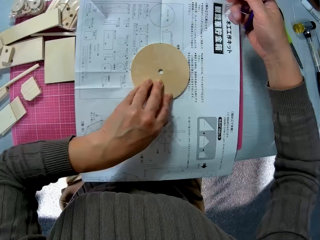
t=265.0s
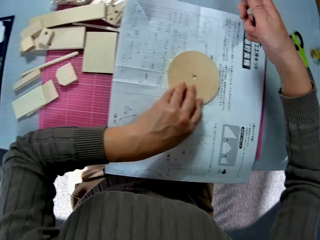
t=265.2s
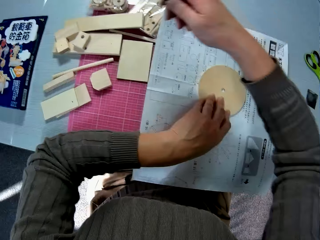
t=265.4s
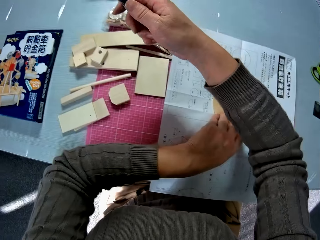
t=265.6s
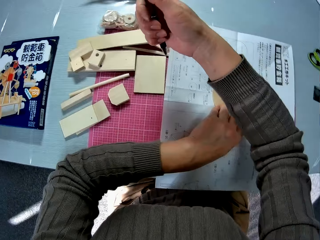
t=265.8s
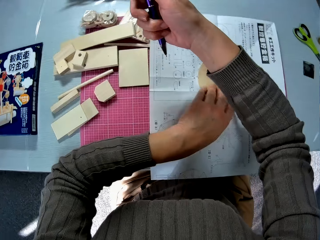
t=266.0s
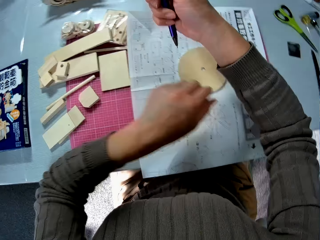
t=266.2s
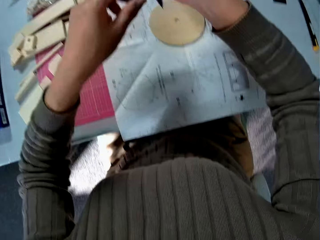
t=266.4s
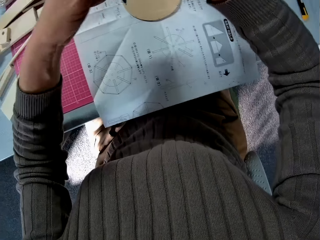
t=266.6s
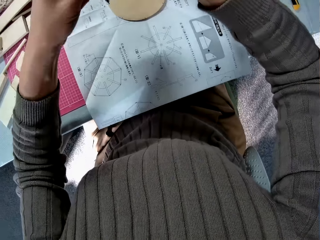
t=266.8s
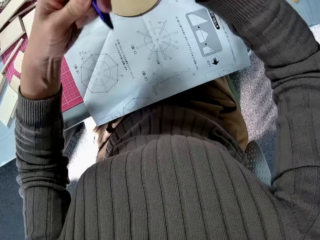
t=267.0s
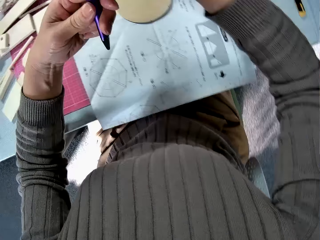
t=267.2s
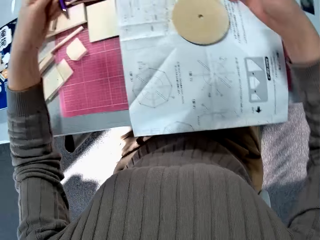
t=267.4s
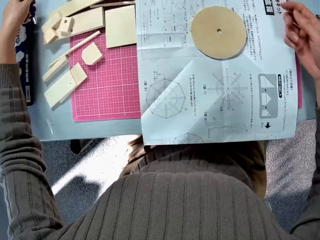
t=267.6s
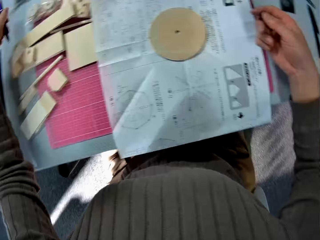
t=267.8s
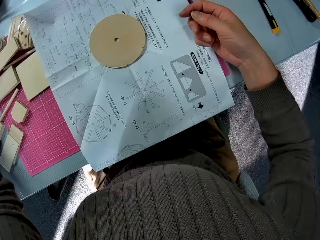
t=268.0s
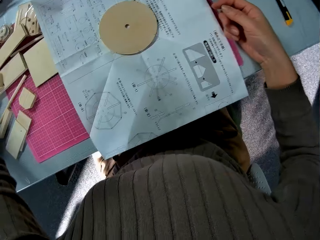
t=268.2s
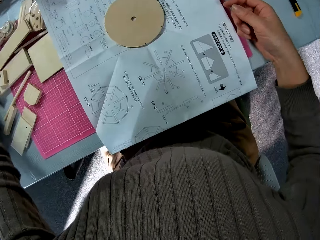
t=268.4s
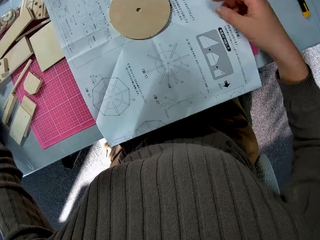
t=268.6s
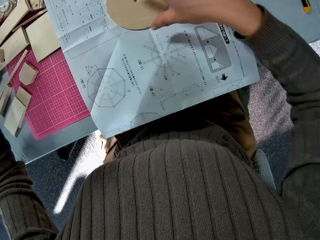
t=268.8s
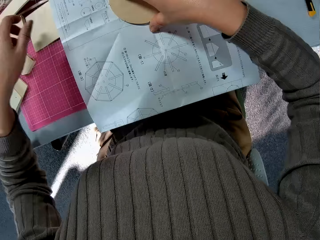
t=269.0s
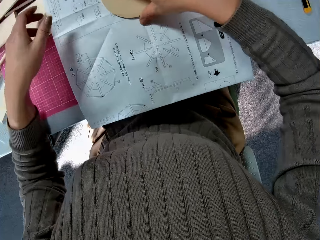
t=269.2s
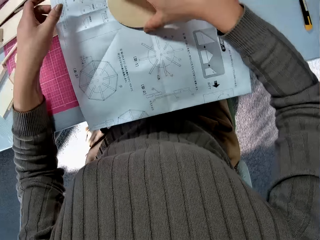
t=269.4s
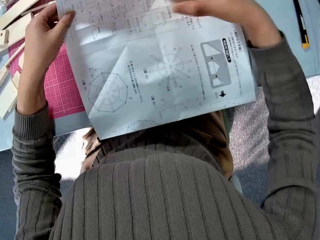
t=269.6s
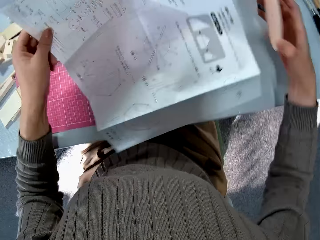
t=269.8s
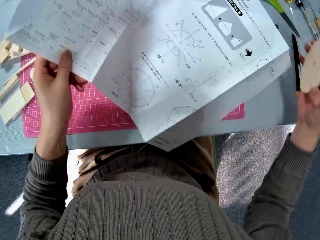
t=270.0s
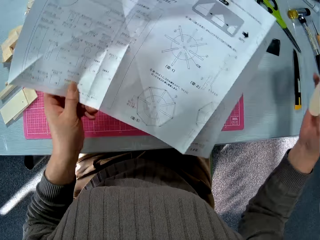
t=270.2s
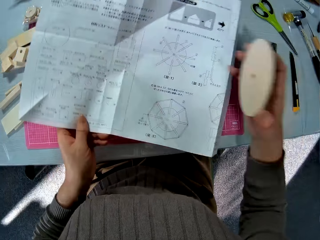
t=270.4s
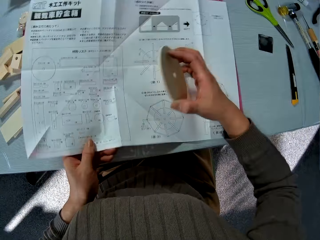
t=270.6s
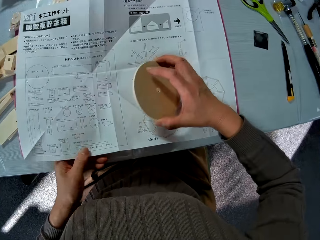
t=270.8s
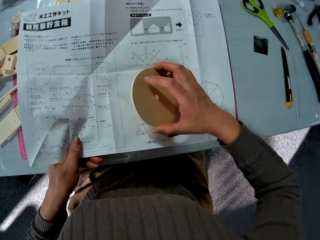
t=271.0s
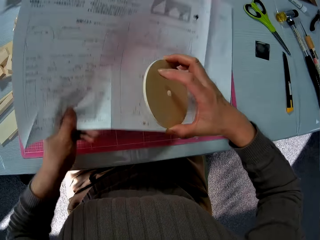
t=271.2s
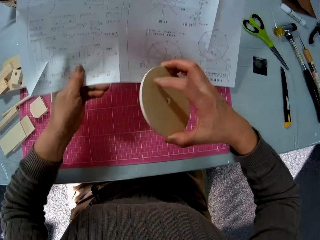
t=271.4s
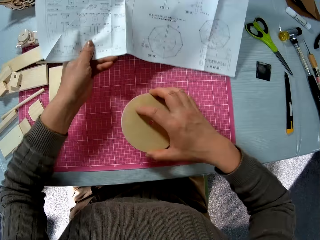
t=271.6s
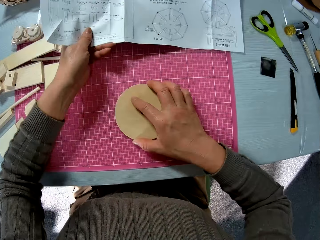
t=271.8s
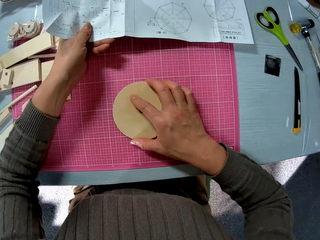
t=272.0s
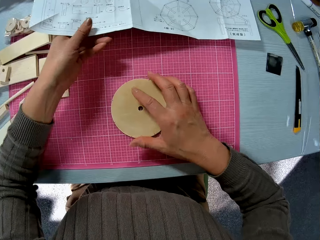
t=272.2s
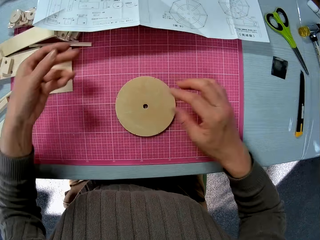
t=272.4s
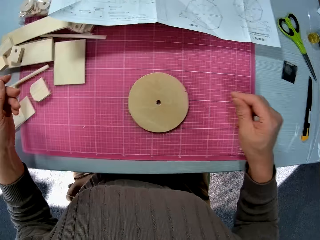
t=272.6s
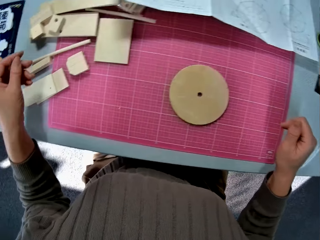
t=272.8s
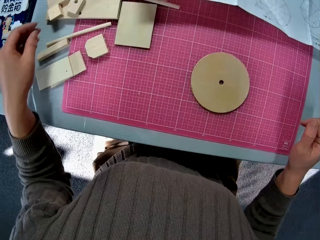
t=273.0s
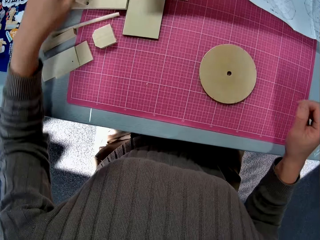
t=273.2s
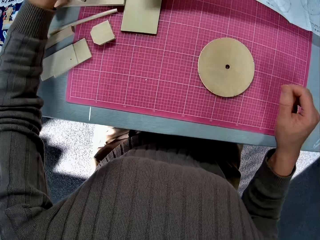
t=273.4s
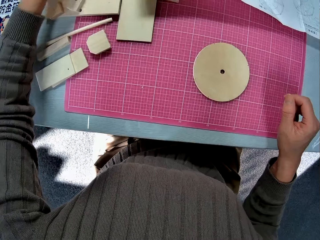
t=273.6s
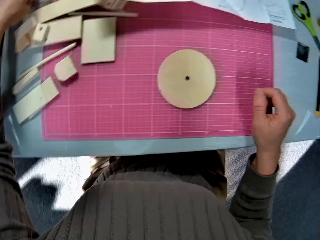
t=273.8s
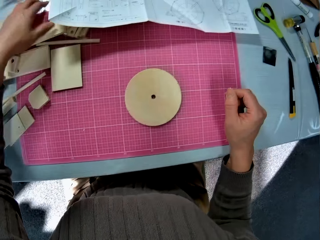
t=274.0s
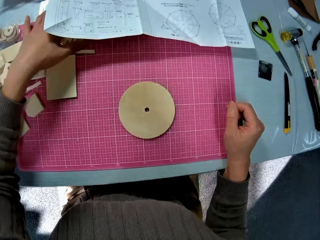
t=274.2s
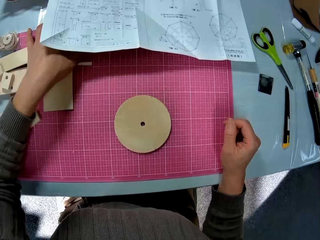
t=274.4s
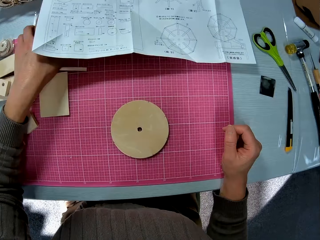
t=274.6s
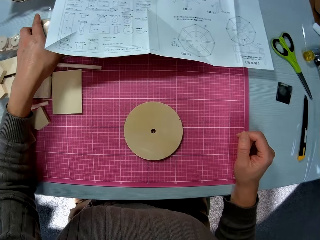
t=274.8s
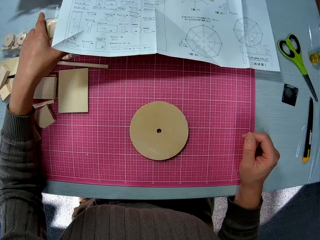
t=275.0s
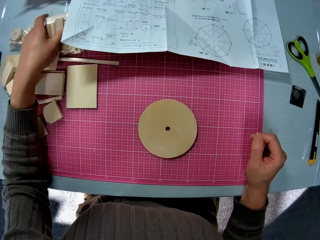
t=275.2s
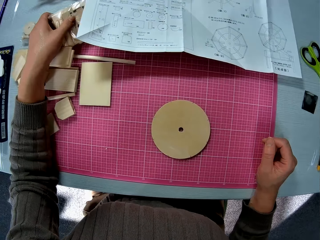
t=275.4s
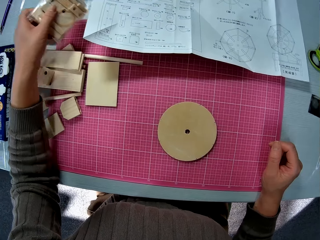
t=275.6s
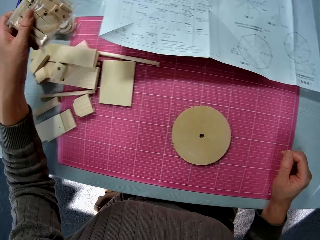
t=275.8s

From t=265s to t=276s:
The camera wearer exchanges the pen. He drops the pen on the table. He takes away the wood piece or wood pulley wheel from the paper. He flips the paper or manual. He drops the wood pulley wheel. He drops the paper on the table with his left hand. He flips the manual. He drops the round circular wood piece on the table. He picks up the wood model kit.

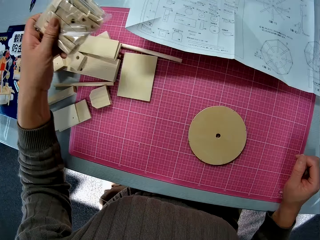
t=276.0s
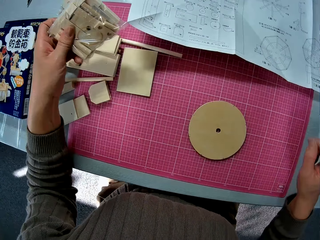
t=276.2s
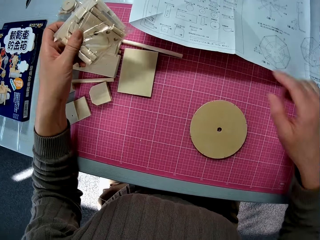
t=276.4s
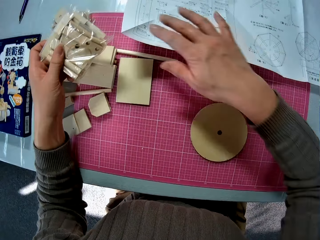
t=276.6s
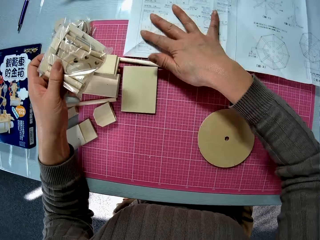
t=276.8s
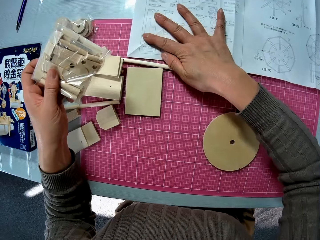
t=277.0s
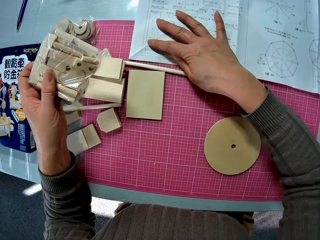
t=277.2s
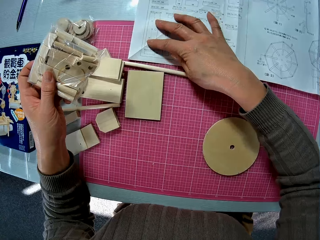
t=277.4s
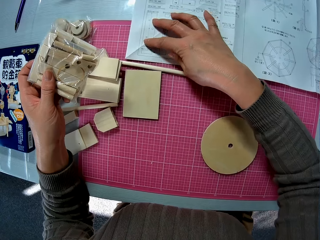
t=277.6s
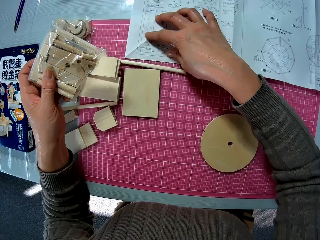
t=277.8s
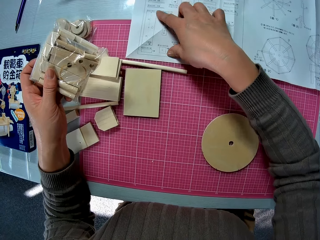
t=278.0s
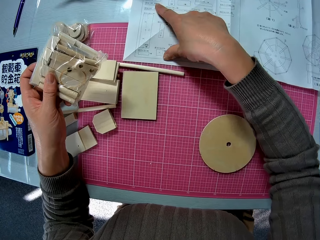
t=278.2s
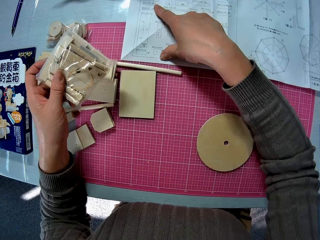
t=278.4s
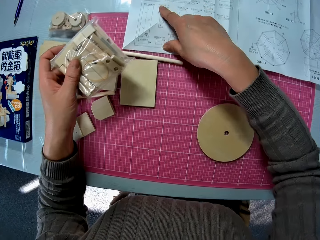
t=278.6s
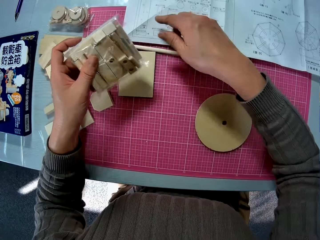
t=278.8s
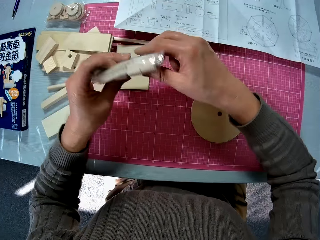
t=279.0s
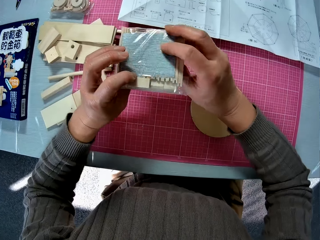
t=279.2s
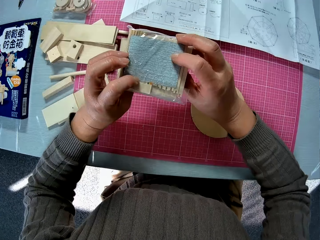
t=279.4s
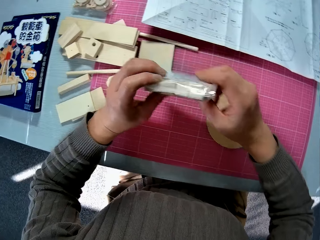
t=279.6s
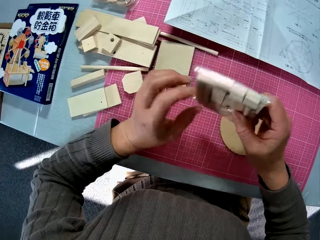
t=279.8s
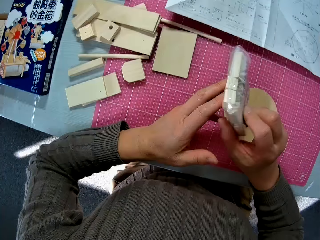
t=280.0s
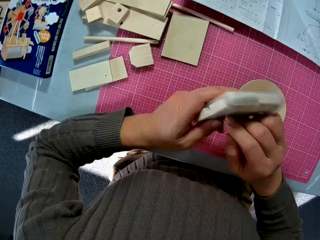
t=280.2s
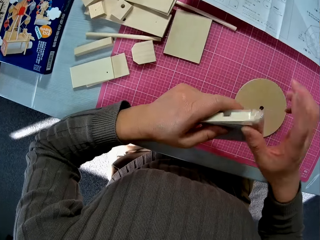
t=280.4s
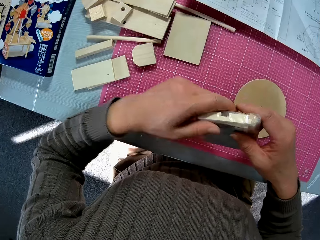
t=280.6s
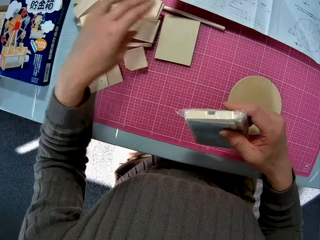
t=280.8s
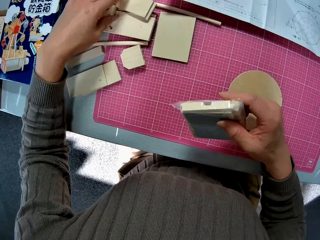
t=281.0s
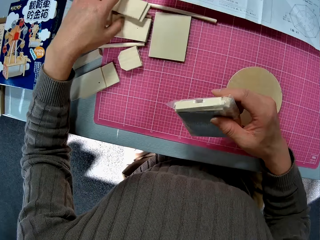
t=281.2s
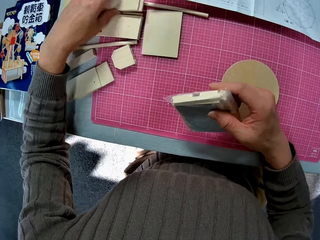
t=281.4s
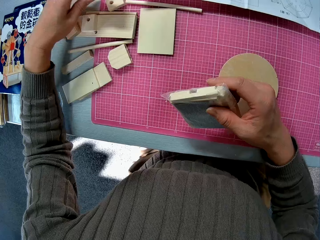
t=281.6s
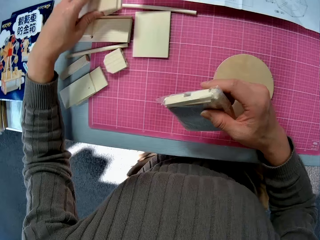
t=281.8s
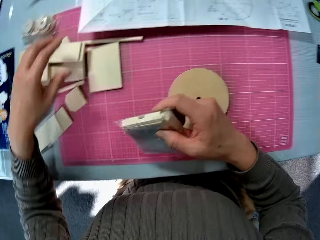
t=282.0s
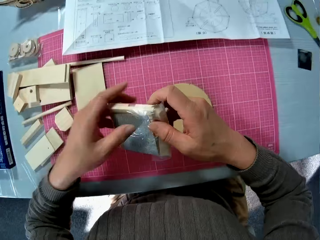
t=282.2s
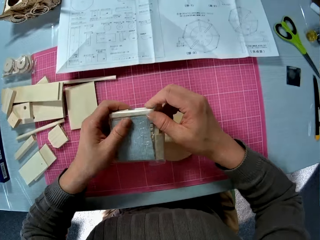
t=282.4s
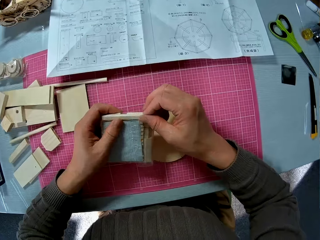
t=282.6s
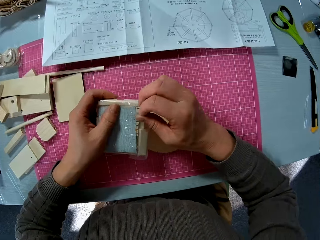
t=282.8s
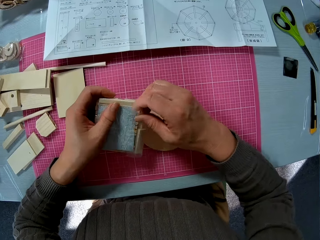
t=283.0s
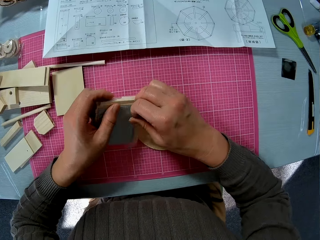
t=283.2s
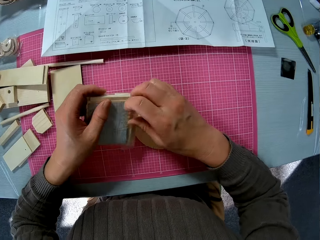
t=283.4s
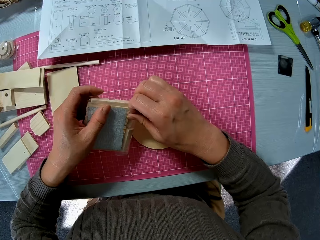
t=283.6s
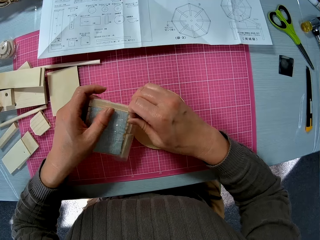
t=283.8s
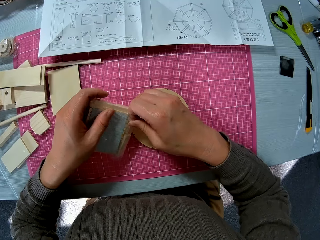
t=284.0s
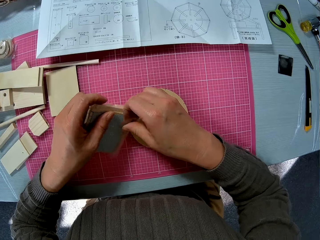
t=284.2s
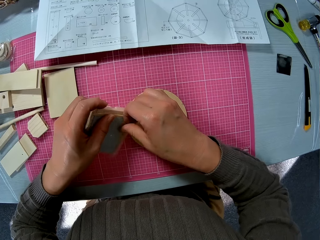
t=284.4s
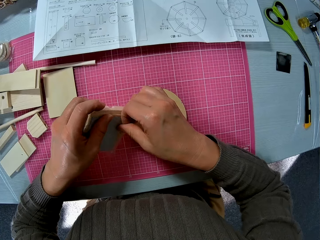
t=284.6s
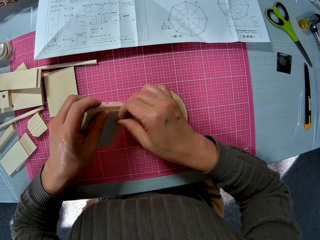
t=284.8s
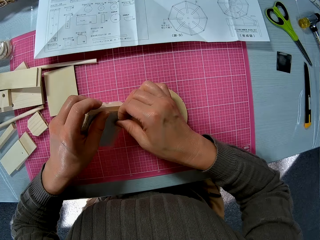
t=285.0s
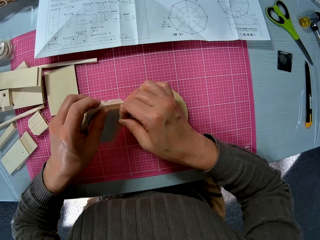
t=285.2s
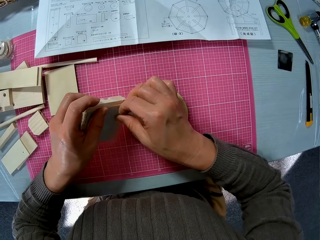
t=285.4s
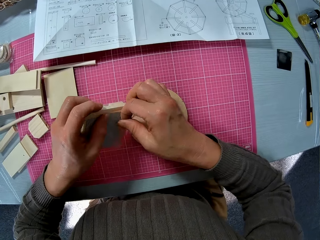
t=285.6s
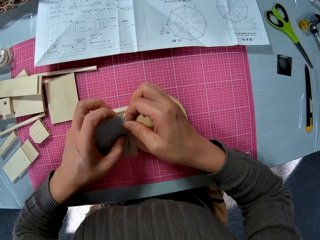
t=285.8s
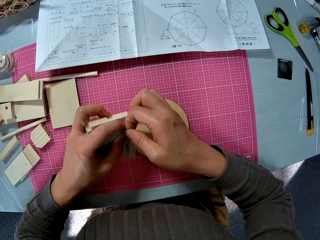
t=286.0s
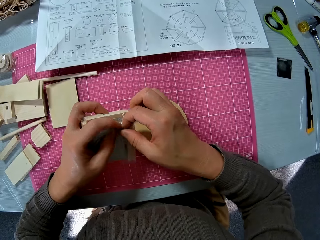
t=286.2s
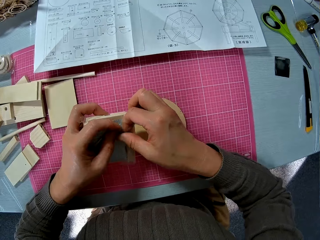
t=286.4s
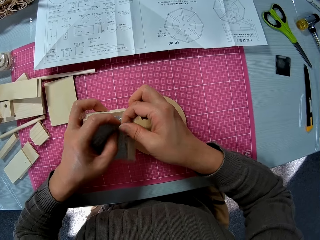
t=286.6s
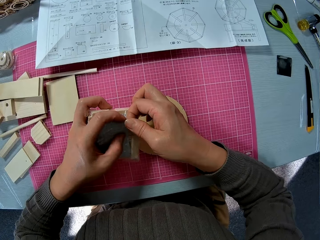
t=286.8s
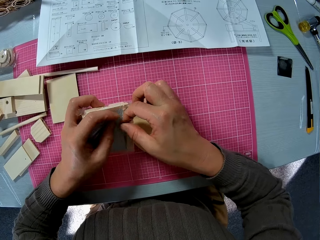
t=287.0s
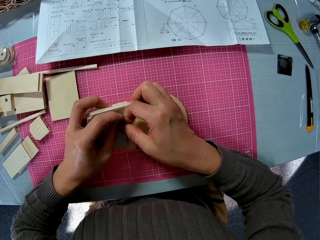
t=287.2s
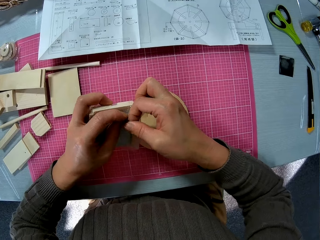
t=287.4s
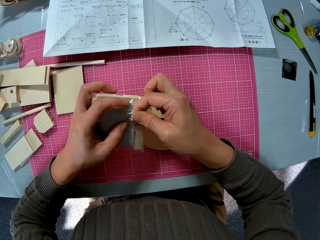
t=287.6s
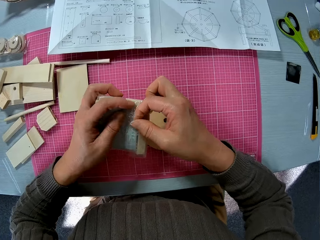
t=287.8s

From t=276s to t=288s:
The camera wearer picks up a piece of wood in a nylon. They read the manual. They examine the wood model box kit. They pick up the wood model piece. They open the wood model box kit. They open the nylon.
